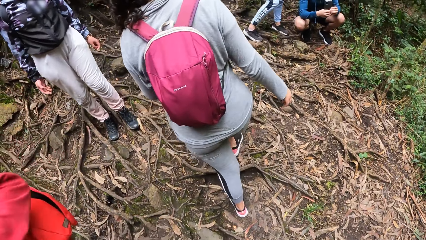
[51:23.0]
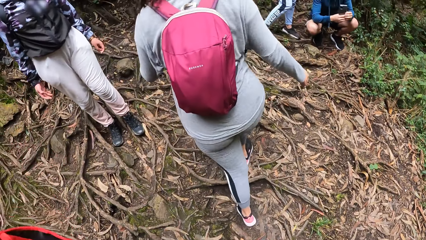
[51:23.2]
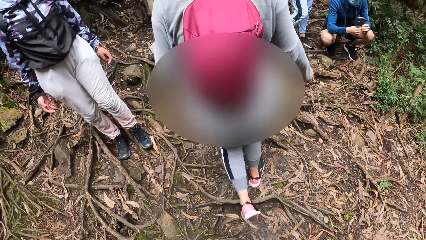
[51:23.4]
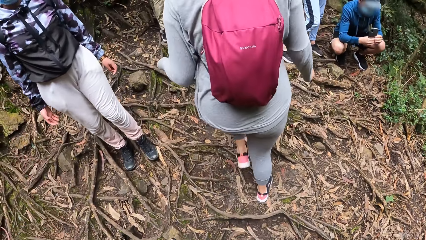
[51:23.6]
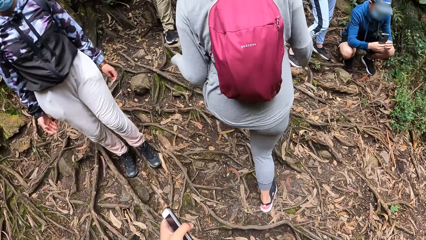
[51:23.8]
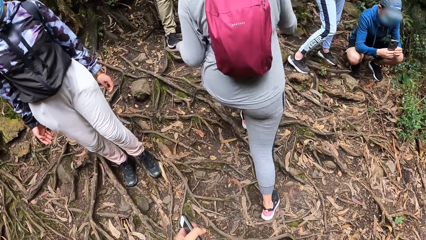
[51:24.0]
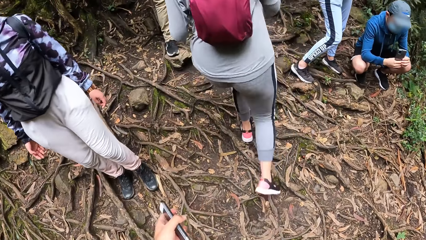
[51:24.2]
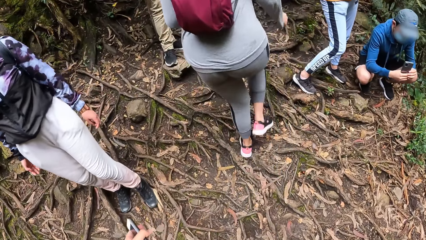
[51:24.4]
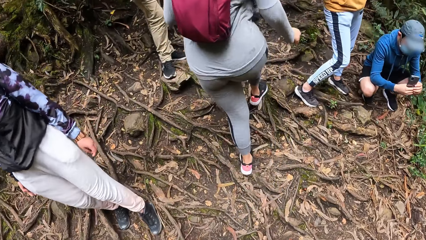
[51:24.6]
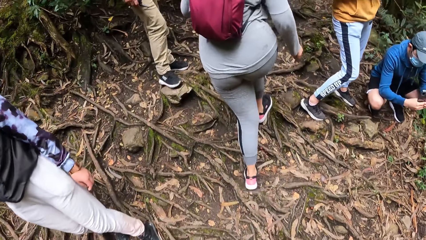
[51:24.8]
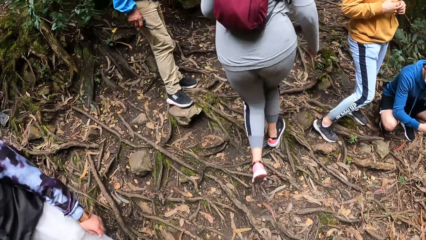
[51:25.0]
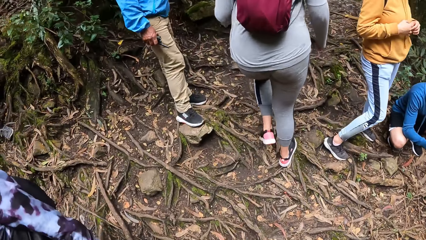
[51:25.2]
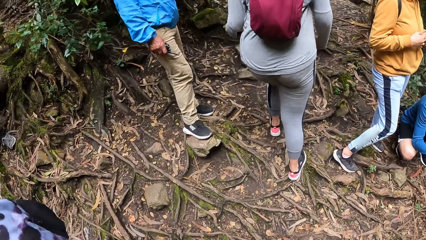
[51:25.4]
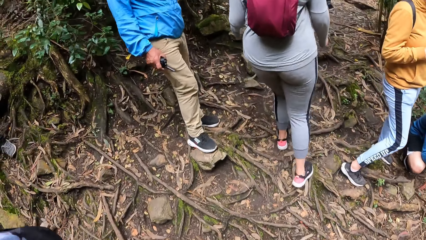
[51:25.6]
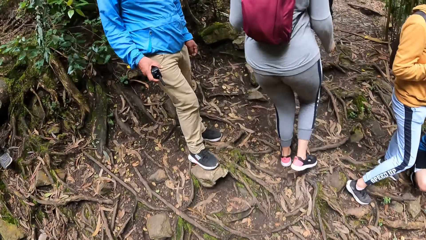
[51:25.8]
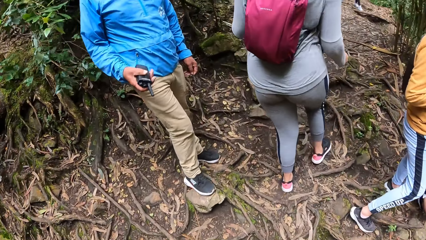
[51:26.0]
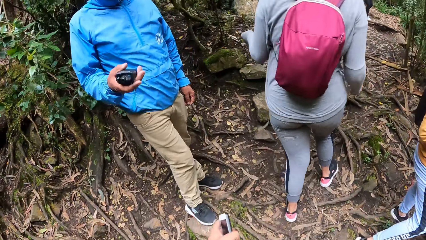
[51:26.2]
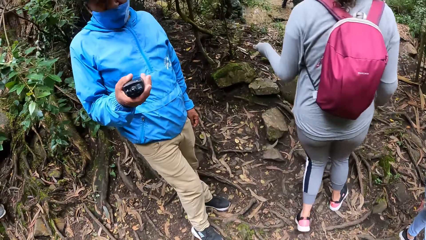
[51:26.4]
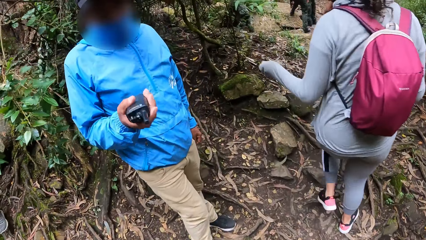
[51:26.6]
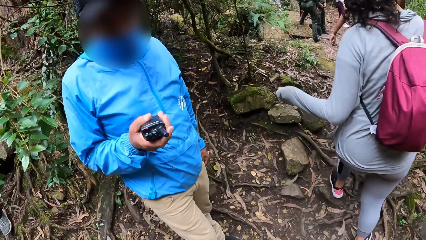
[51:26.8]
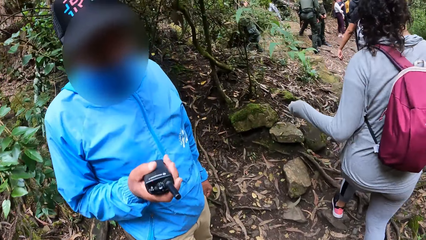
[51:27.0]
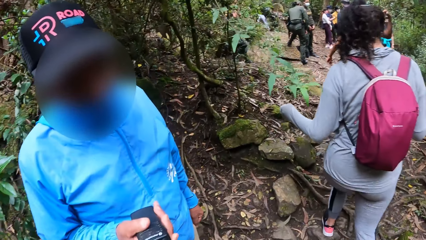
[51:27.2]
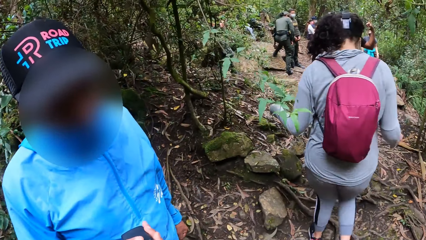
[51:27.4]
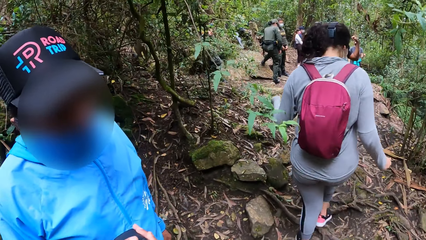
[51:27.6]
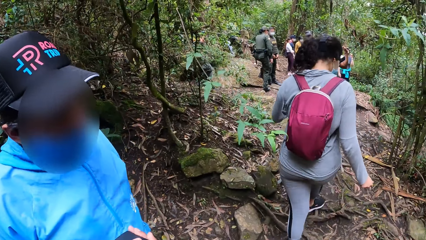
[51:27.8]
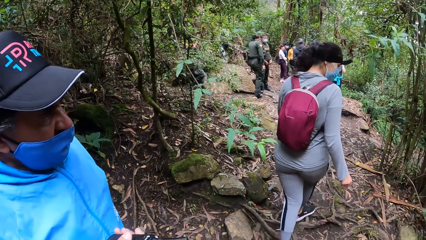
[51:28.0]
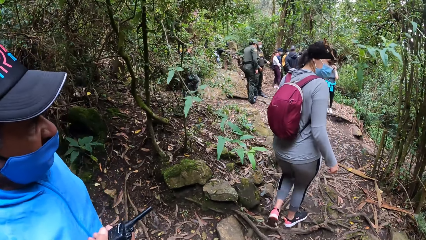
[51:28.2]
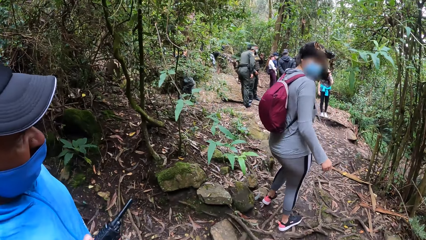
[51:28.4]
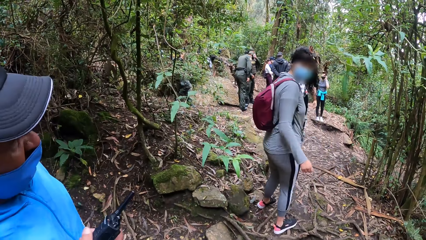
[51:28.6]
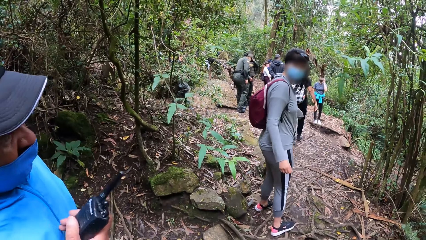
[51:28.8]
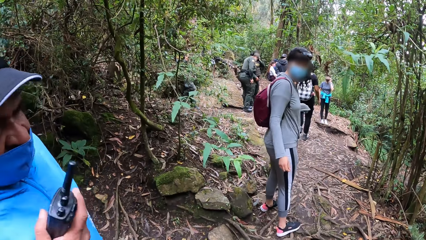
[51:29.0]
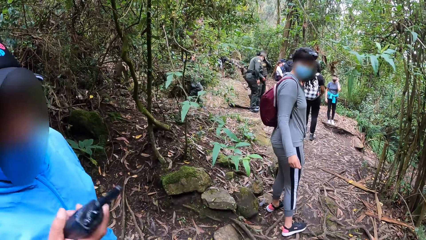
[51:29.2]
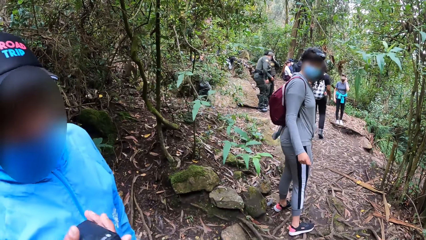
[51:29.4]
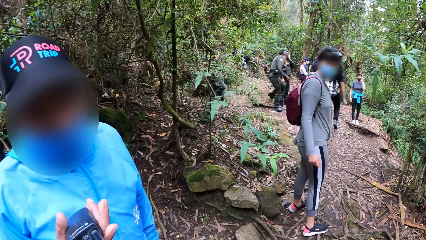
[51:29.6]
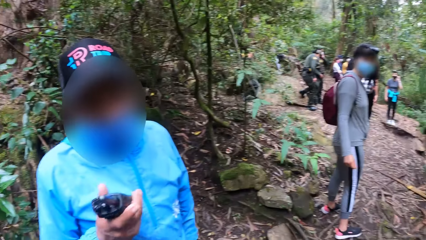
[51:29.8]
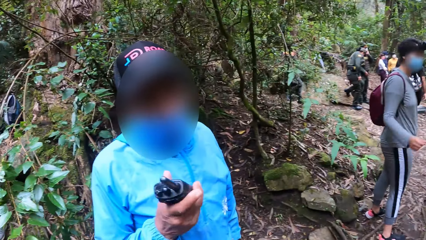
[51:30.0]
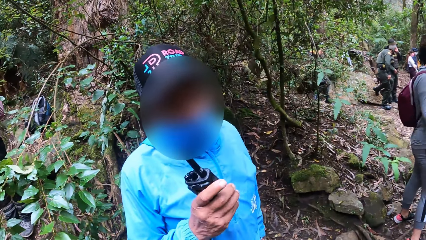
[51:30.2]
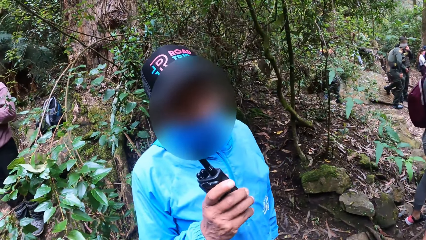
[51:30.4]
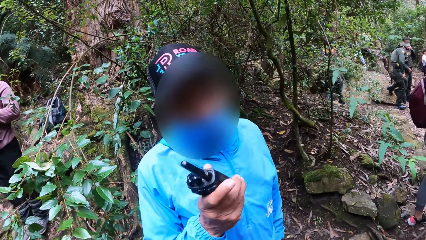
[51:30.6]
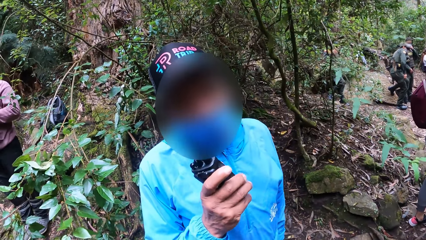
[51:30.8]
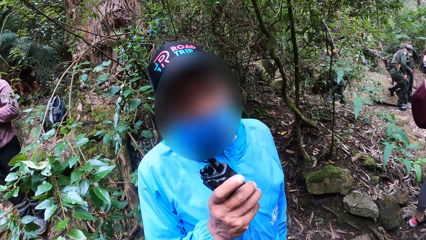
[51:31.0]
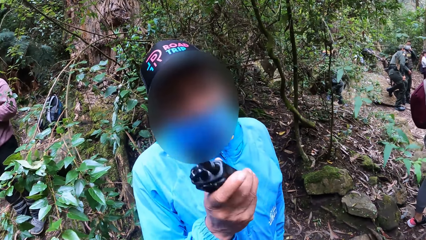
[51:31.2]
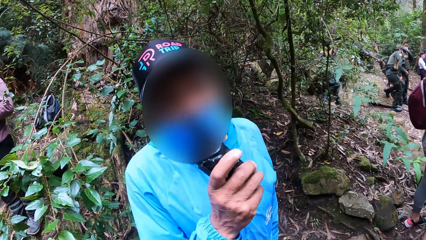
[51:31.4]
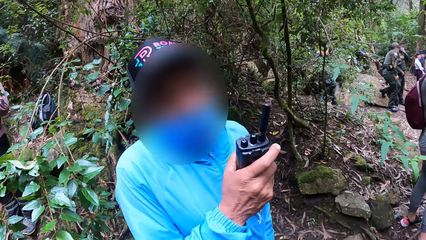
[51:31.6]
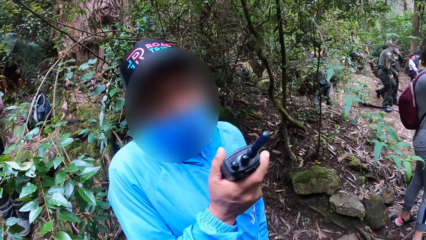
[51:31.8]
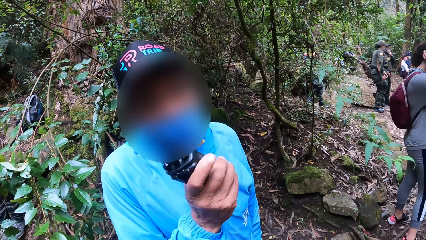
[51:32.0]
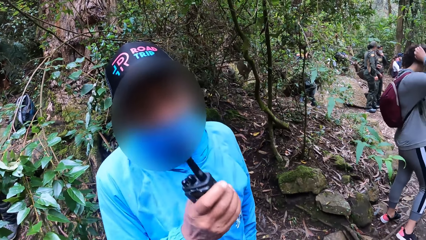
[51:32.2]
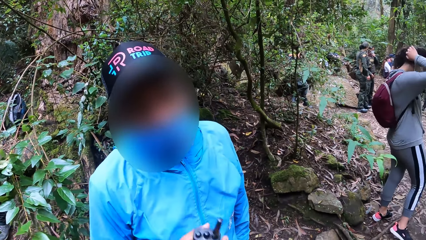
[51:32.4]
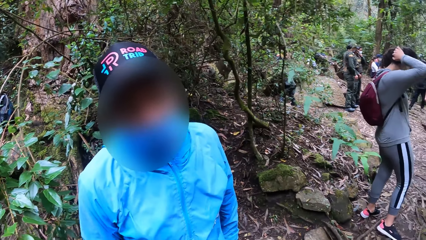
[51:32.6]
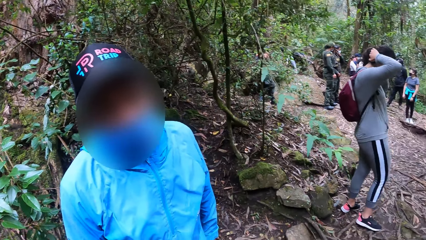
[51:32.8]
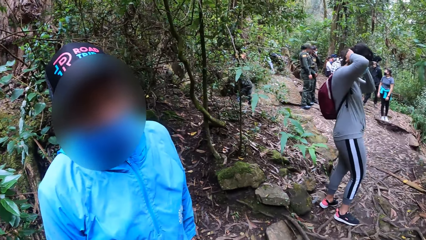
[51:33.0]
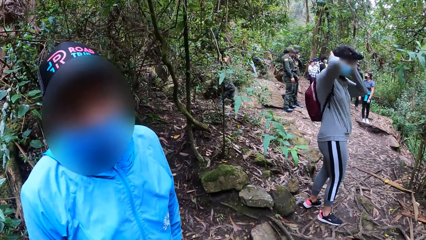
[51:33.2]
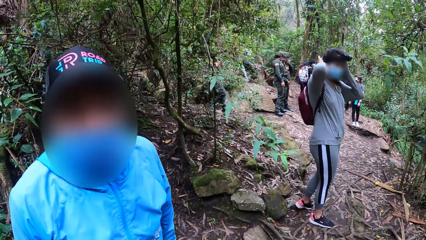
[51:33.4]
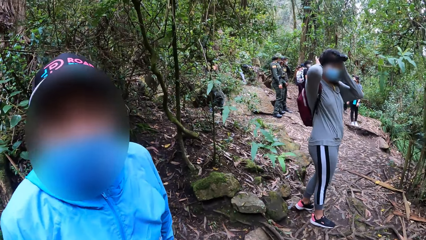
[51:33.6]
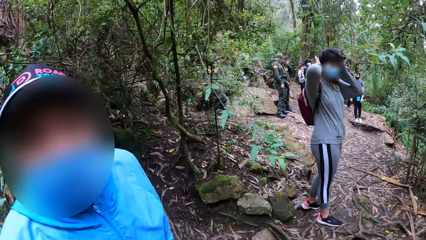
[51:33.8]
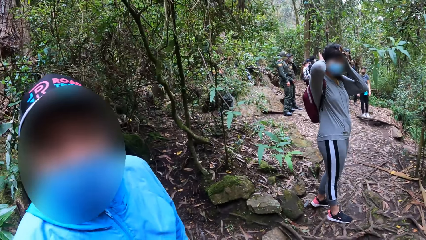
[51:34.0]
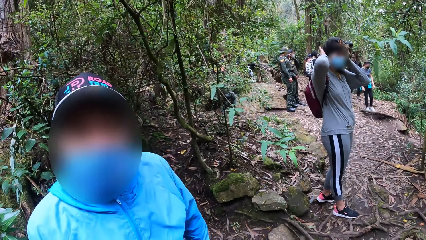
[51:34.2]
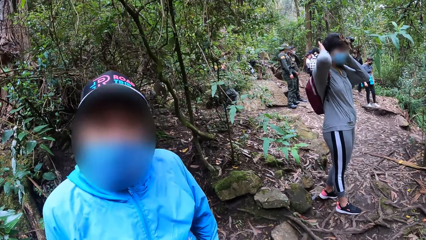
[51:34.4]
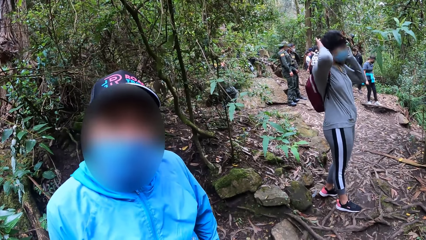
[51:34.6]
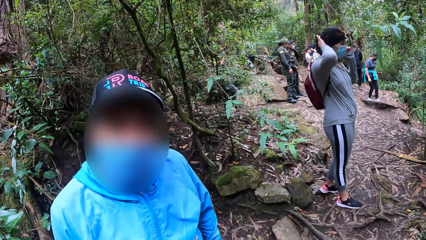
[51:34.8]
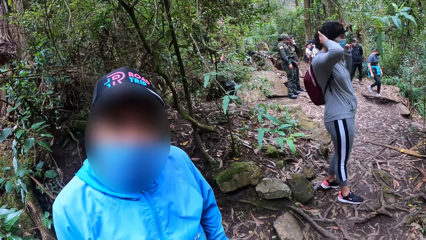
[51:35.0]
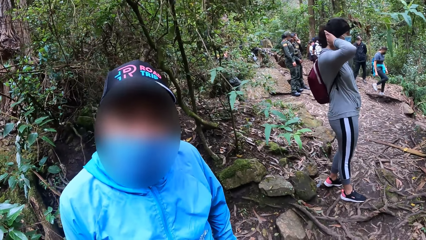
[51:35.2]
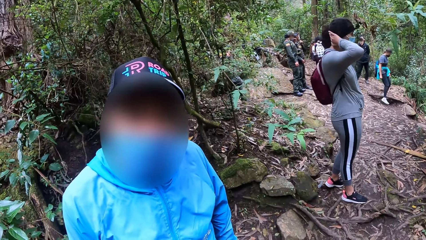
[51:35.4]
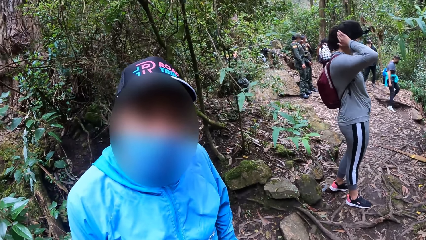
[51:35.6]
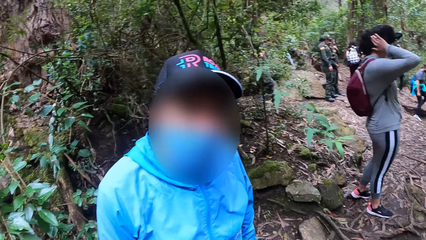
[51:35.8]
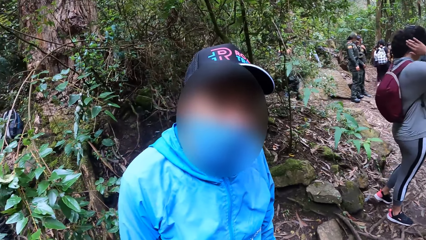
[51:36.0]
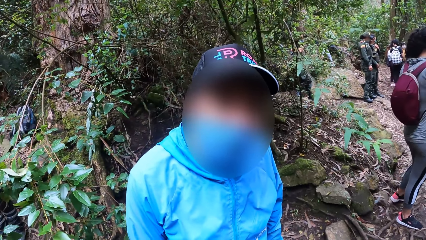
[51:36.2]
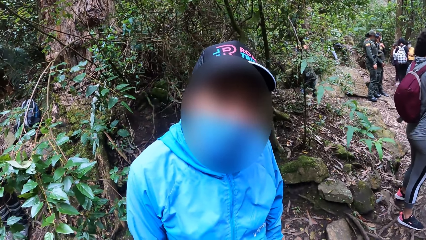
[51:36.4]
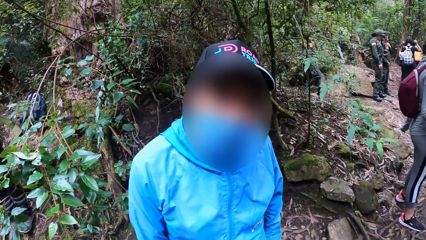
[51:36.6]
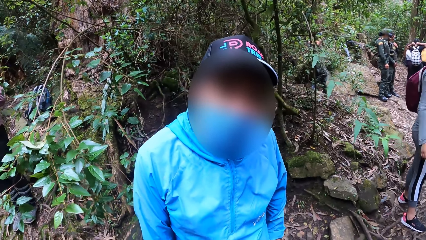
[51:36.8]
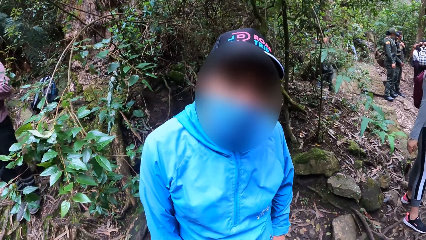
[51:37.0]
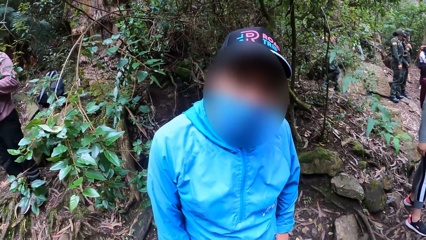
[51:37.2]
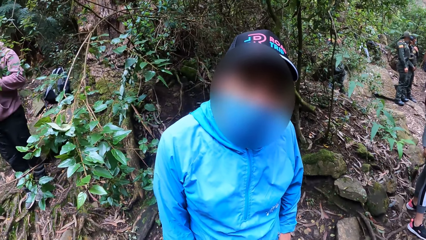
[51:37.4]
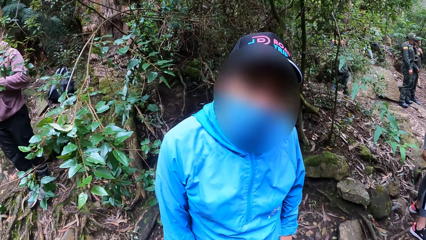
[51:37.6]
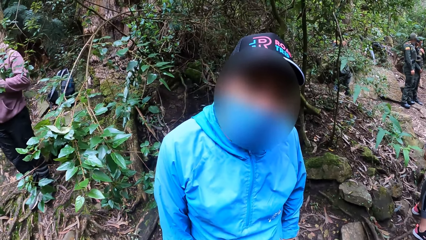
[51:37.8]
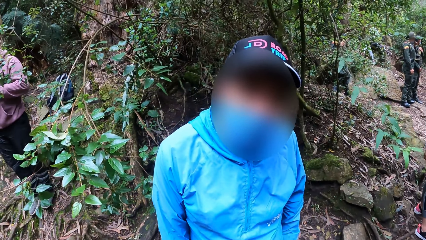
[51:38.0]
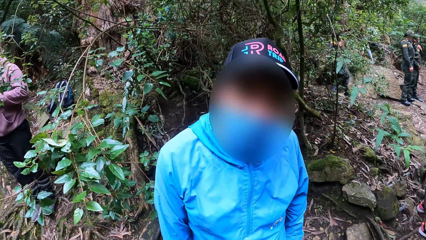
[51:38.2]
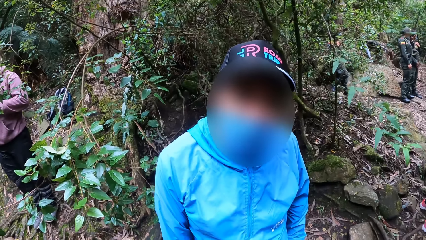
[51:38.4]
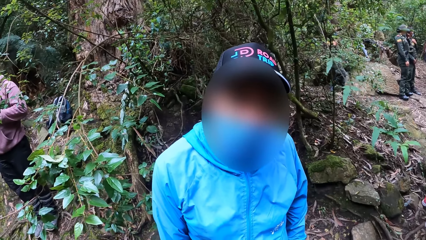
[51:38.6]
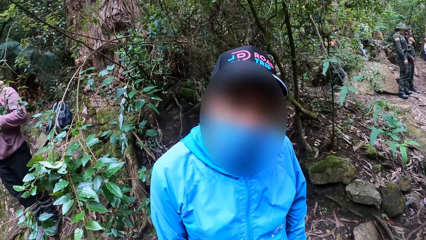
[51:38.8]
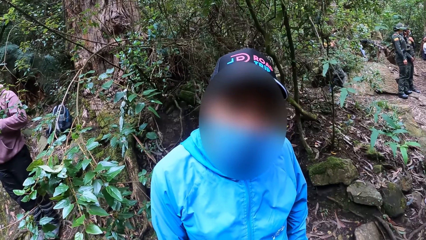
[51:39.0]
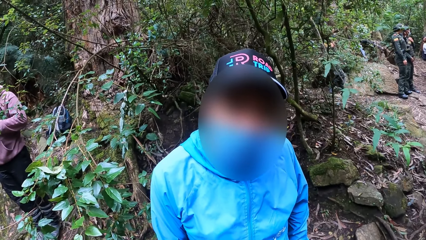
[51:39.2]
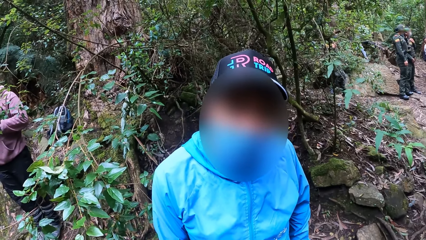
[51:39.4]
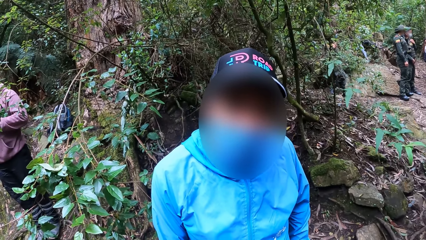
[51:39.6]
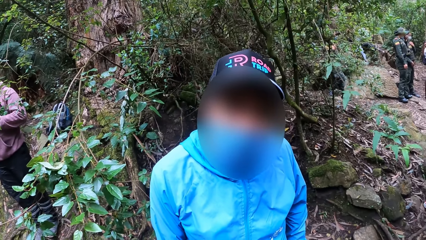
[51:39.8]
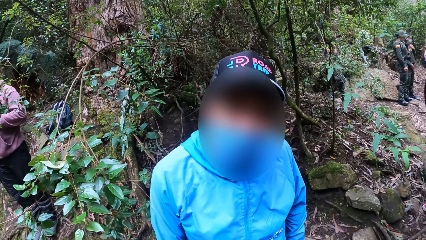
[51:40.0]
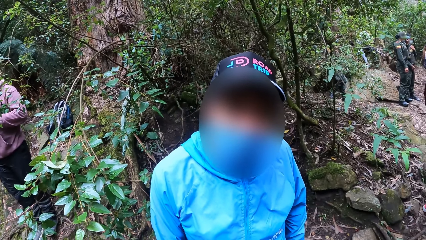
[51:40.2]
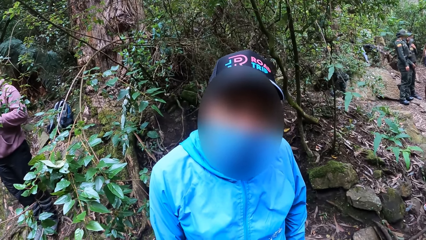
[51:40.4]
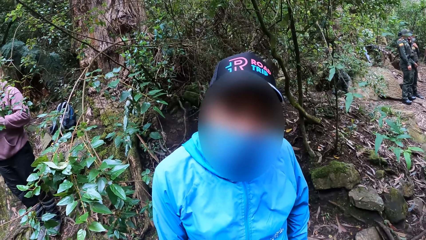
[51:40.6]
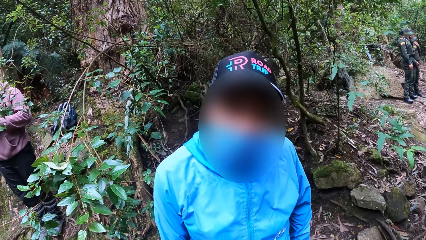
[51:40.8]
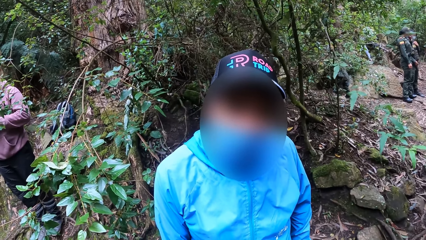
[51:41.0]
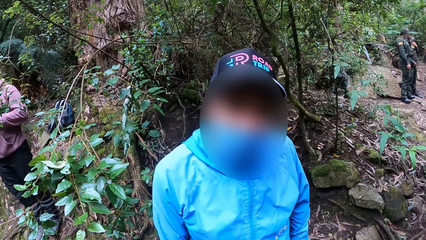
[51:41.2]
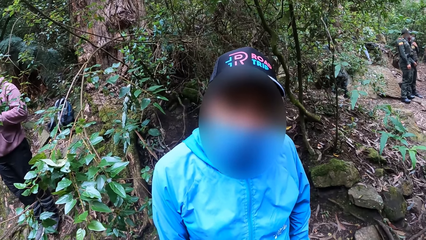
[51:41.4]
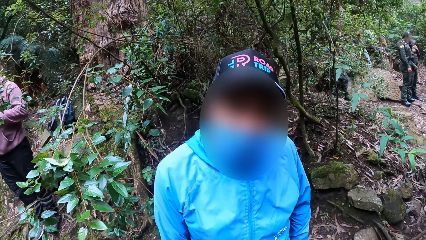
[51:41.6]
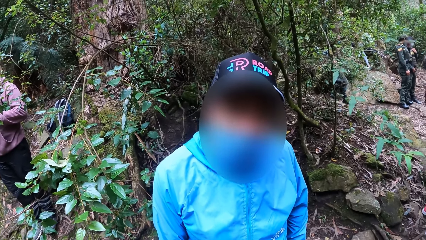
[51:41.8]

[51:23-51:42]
The camera wearer interacts with a man. They interact with a woman. A woman looks at the camera wearer. The man holds a walkie talkie. The camera wearer stares at the man.
